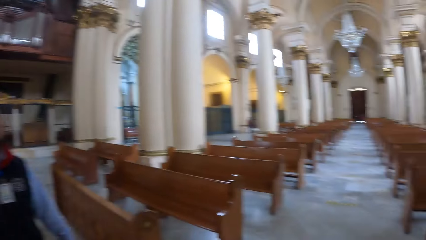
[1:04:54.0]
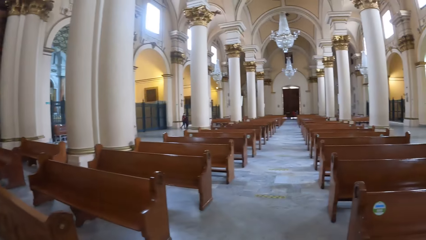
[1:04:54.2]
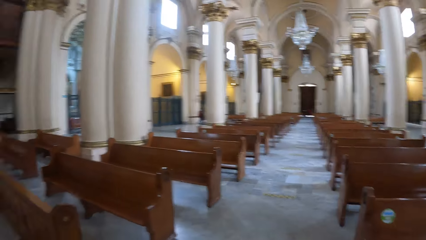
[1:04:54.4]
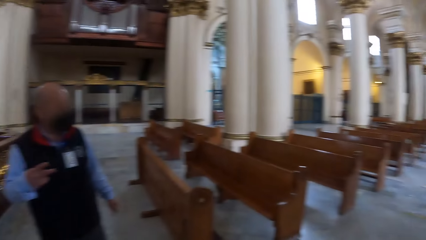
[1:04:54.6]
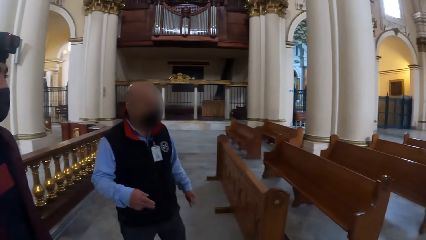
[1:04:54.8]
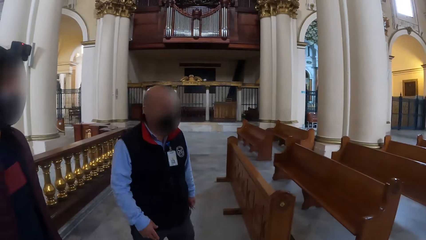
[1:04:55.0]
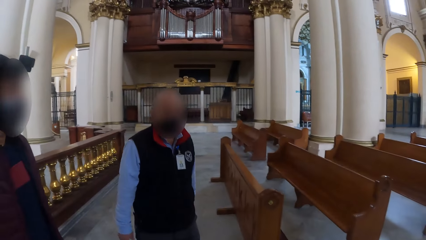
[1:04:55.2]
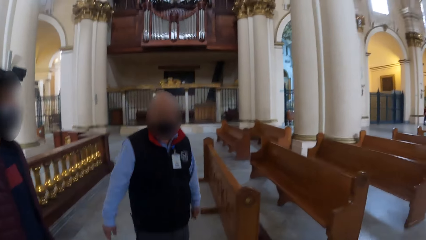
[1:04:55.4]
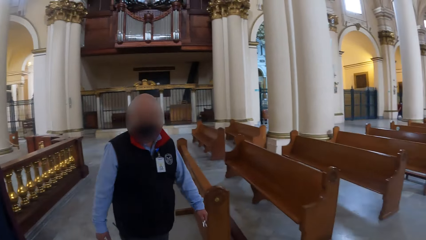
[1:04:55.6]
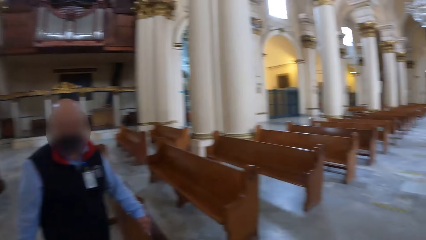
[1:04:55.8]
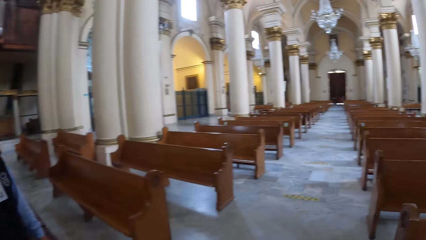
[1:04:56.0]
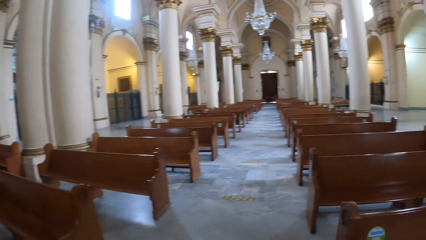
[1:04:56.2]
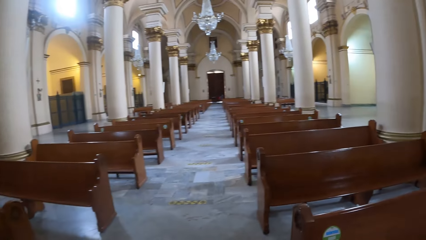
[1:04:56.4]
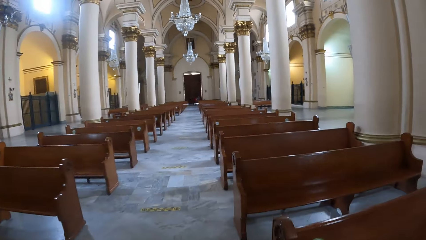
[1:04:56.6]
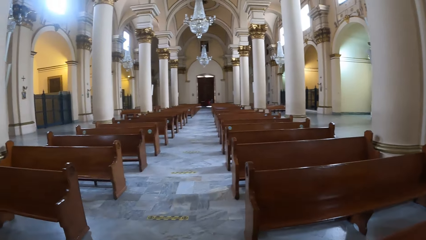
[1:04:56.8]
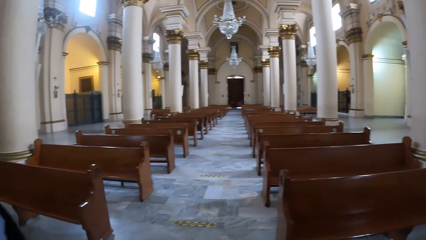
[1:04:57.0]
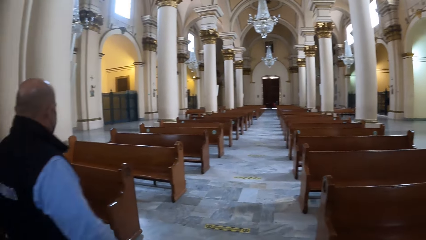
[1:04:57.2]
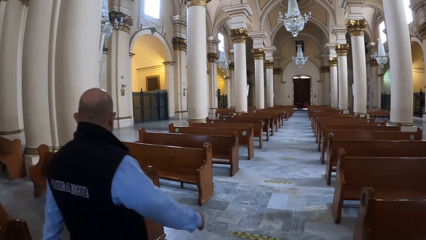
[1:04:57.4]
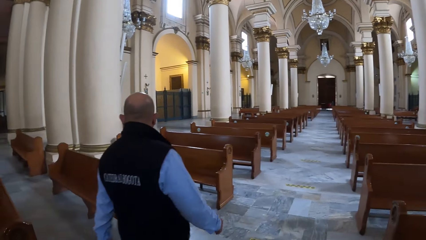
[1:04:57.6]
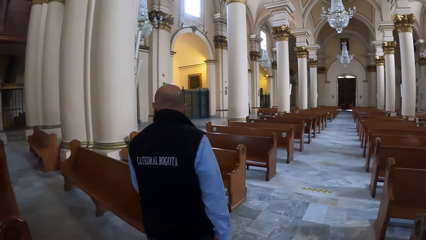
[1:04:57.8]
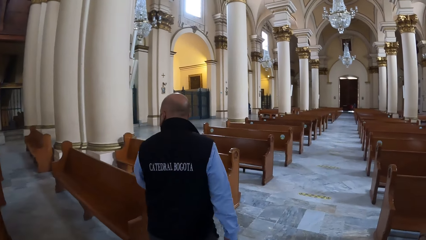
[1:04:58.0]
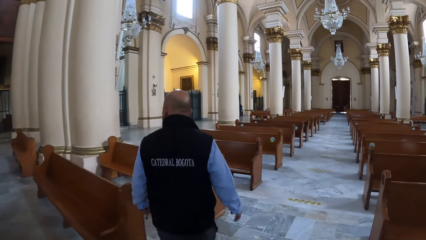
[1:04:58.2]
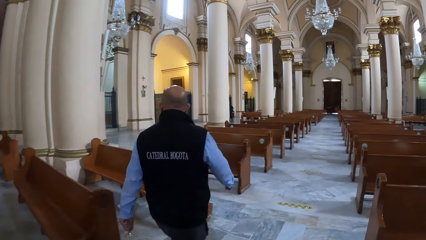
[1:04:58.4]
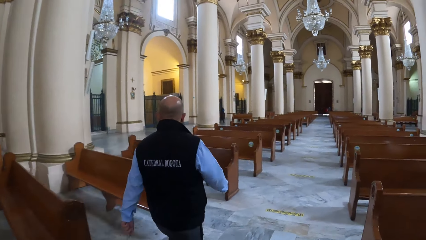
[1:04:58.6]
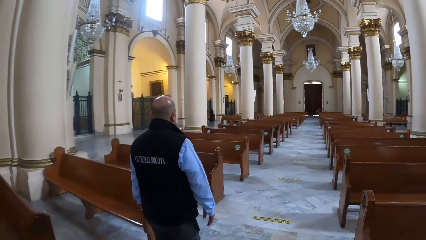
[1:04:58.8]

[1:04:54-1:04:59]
The camera wearer turns right and looks left. A man converses with a person and the camera wearer. The camera wearer walks forward. Another man walks around the church. The camera wearer looks forward and looks left.

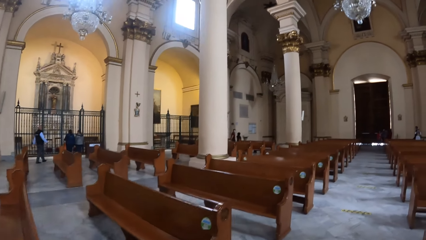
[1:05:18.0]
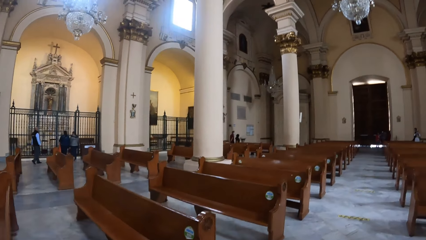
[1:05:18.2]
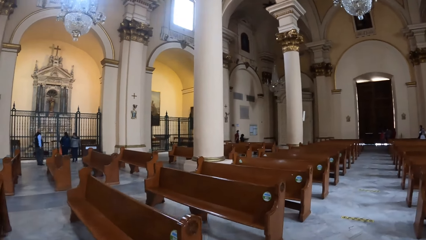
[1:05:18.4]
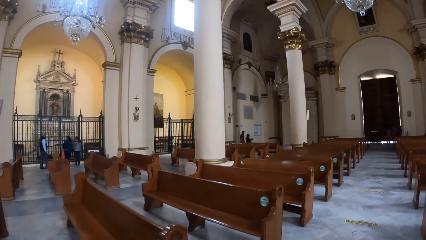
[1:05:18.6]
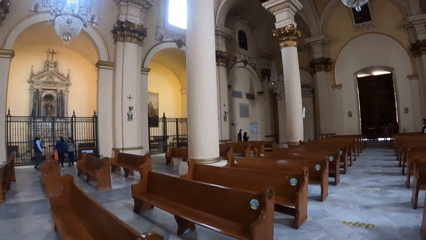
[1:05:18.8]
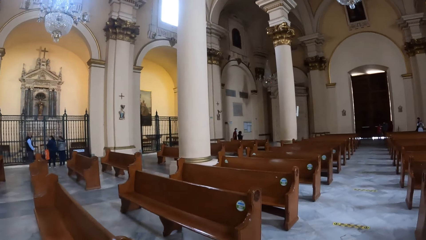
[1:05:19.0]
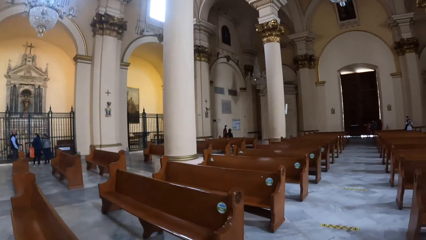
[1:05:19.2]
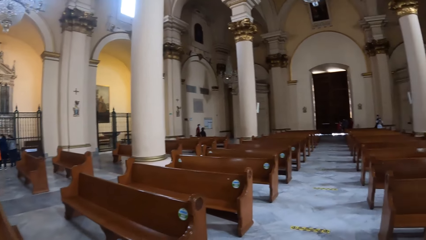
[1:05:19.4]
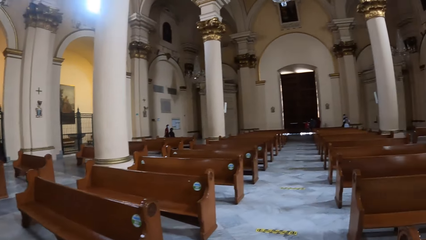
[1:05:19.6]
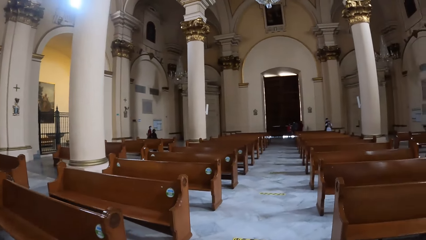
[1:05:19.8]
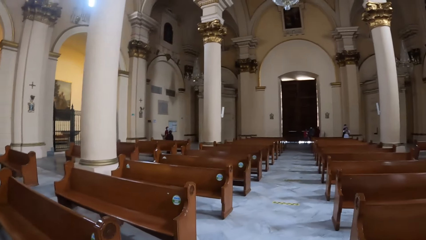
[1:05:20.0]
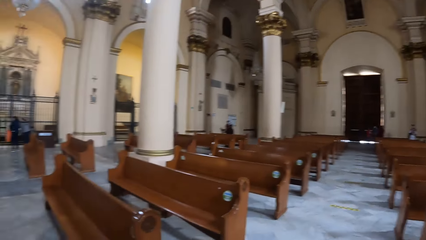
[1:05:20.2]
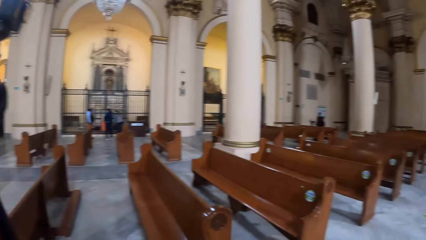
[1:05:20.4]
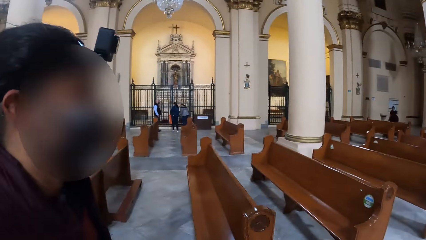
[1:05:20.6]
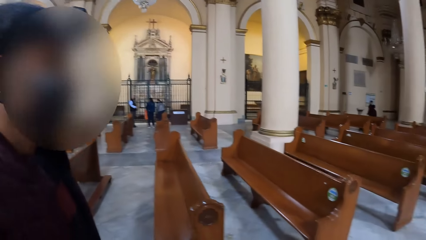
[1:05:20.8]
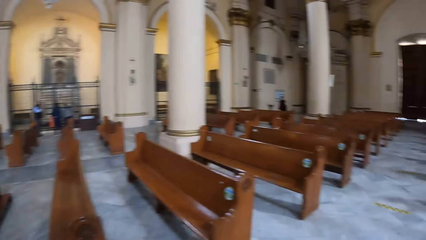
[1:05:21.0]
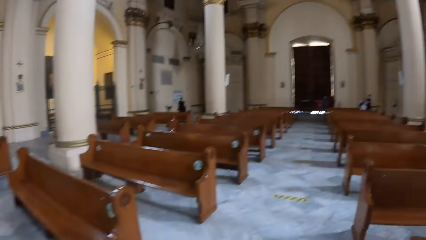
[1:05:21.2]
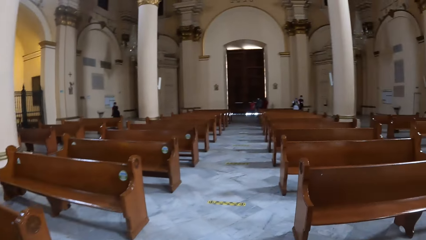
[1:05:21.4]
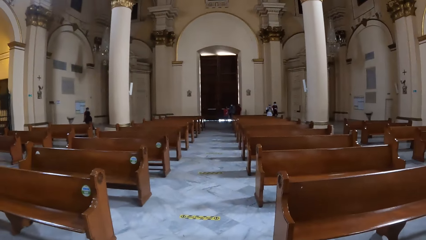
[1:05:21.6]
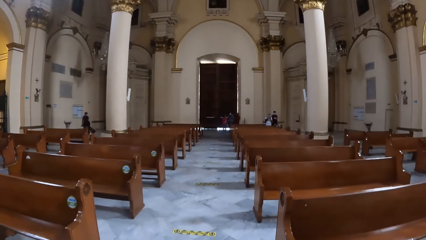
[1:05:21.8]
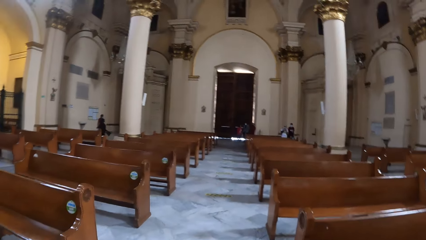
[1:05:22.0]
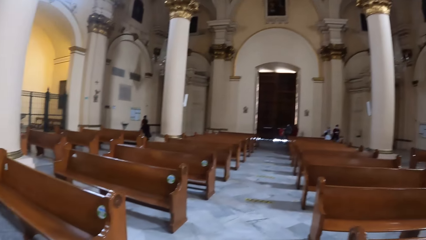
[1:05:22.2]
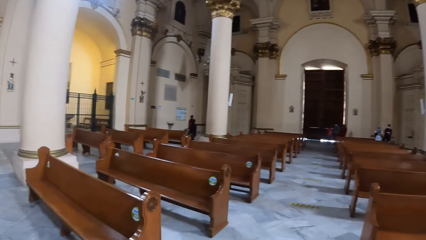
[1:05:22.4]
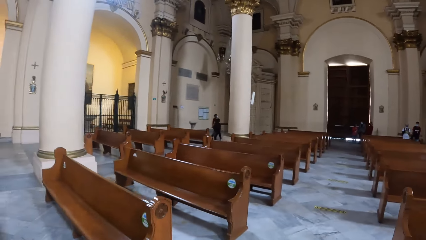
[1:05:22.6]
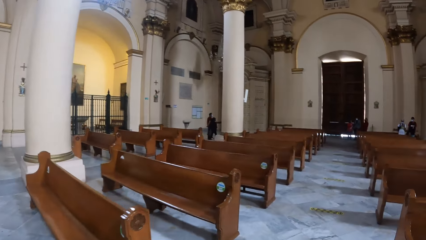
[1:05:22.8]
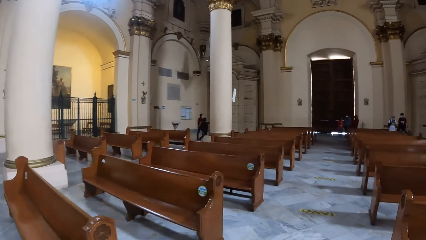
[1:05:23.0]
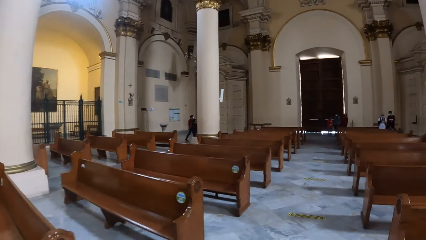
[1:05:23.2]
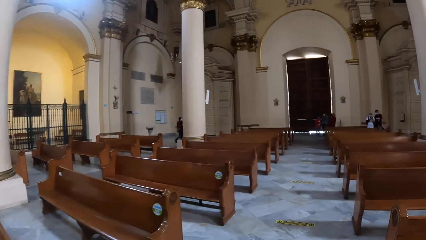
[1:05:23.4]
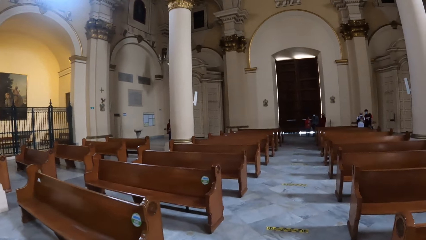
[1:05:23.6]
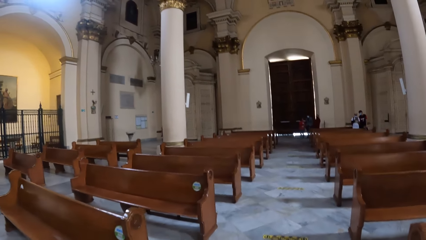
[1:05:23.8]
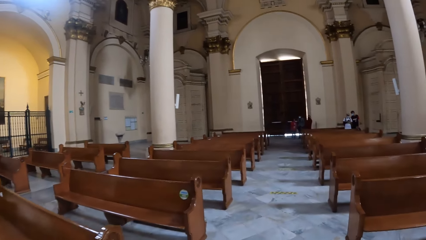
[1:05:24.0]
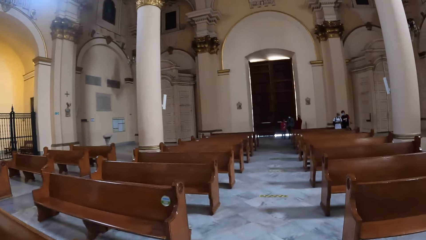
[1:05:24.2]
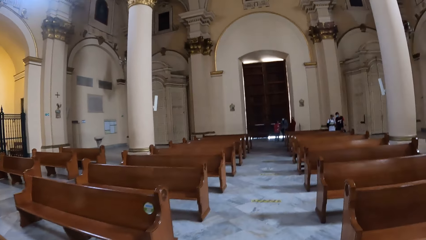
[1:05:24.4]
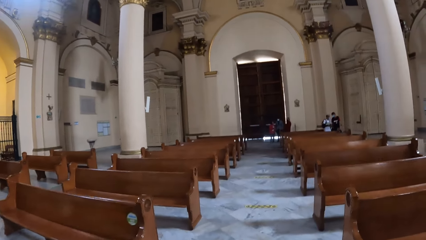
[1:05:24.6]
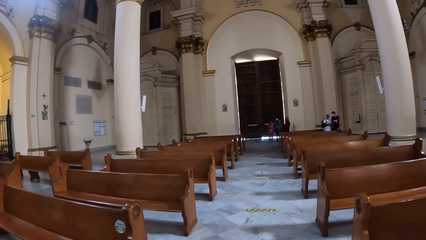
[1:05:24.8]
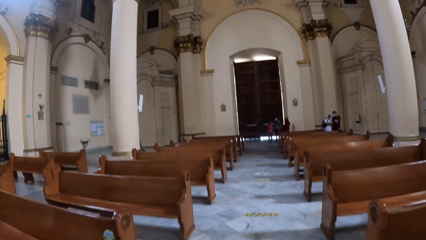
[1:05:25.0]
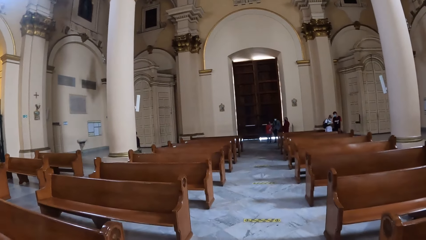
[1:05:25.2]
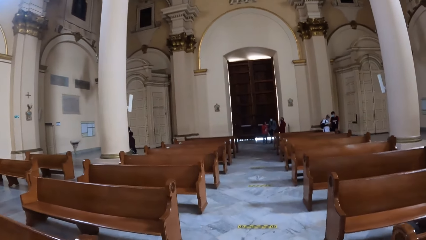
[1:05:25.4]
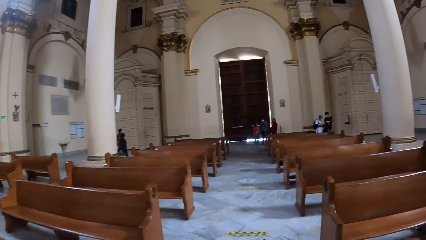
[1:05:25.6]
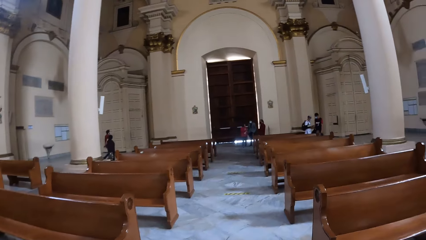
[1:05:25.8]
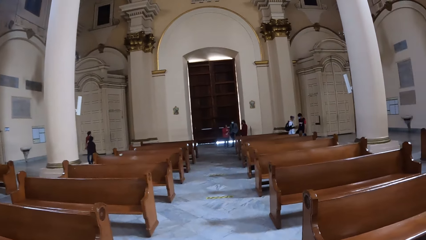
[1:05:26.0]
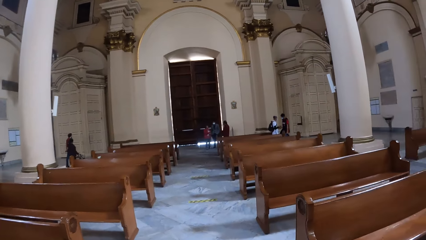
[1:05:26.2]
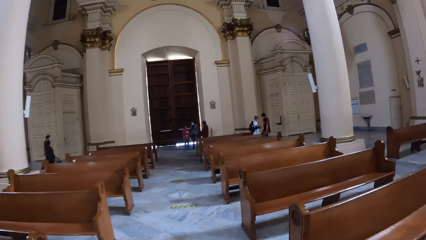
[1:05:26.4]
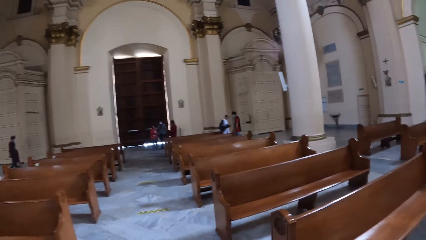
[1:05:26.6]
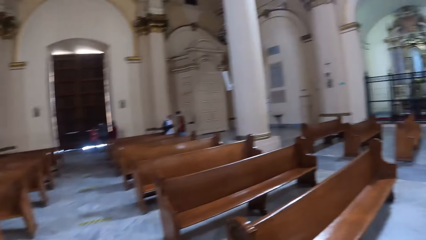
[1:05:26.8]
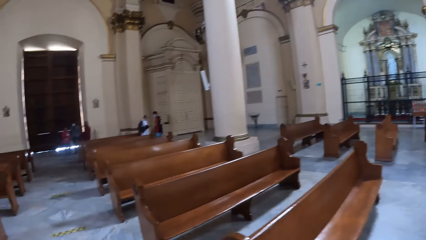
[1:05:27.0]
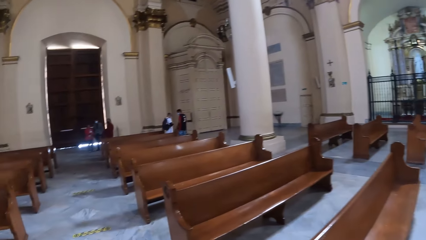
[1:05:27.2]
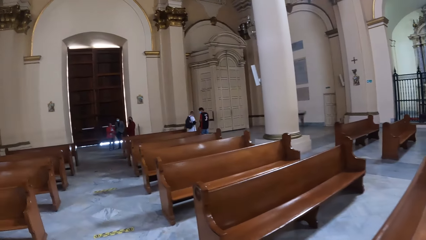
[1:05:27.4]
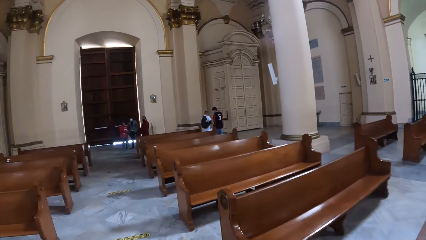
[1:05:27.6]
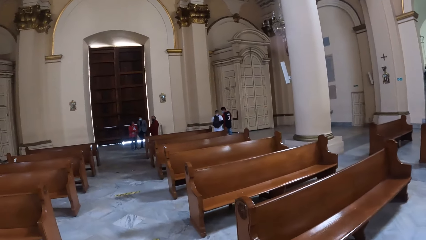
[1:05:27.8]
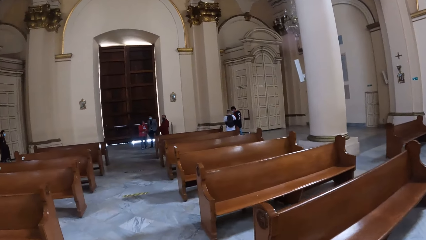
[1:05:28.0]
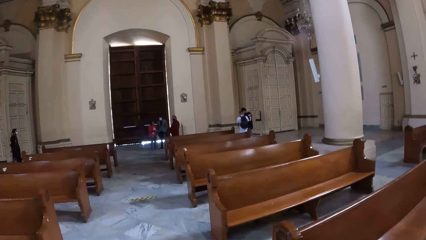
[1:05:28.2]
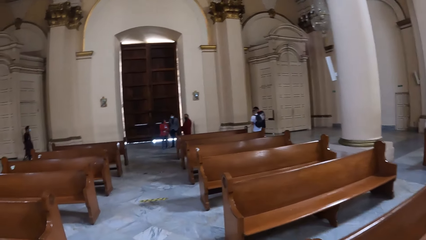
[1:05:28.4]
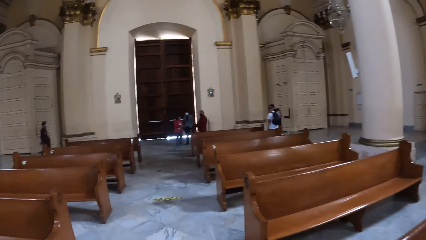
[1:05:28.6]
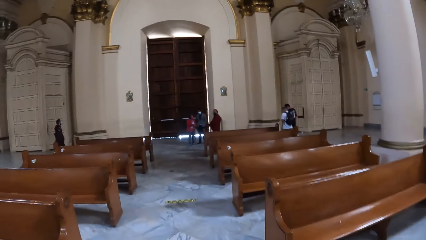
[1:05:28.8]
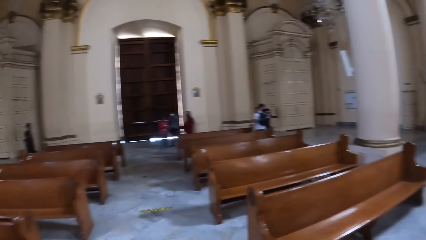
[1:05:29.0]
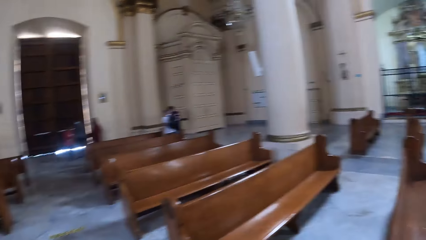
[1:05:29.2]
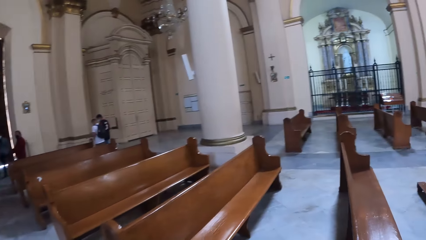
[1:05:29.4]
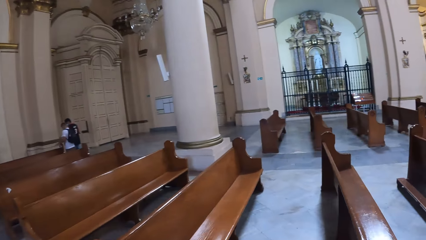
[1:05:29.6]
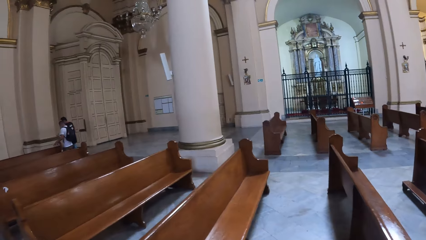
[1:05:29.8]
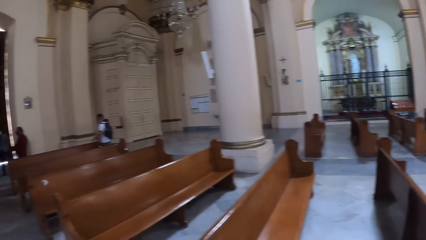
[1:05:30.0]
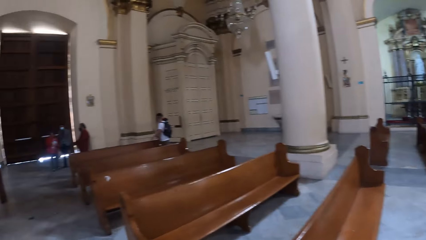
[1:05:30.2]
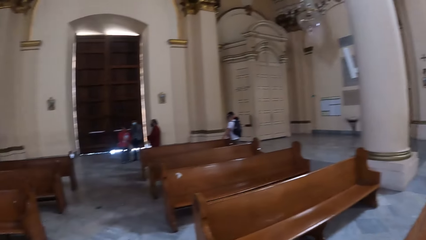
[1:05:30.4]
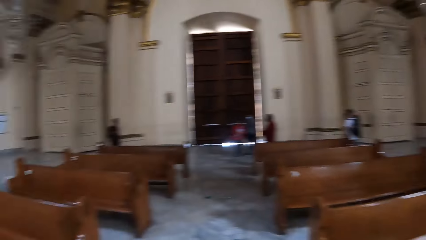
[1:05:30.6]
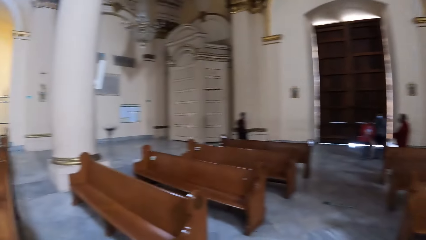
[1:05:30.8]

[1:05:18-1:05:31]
The camera wearer looks forward, turns left, and converses with a person. They turn right, look forward, look left, look forward, look right, look forward, and turn right.
